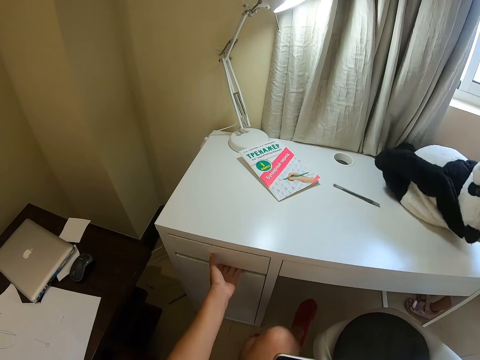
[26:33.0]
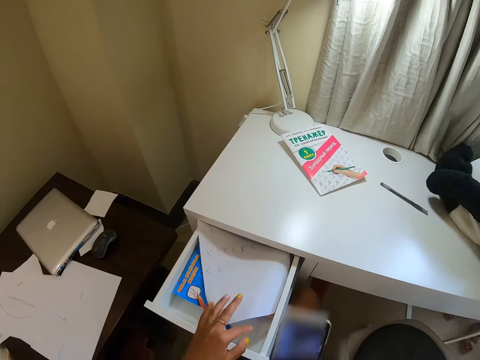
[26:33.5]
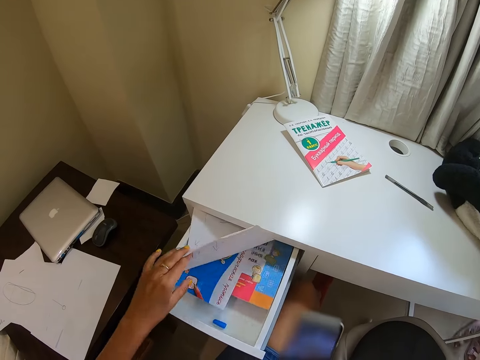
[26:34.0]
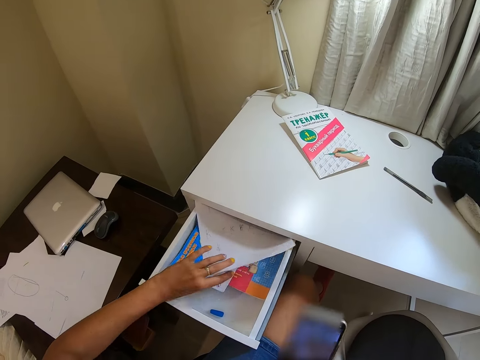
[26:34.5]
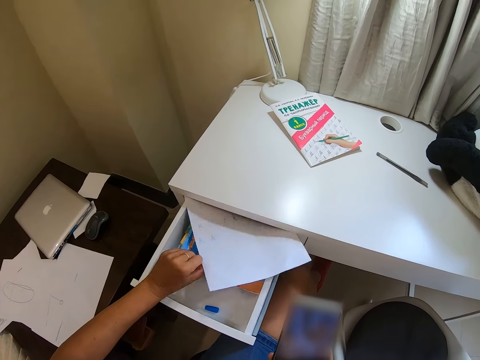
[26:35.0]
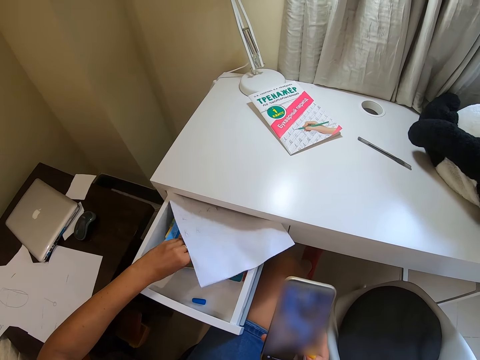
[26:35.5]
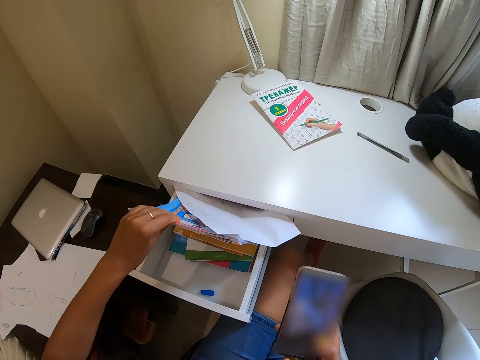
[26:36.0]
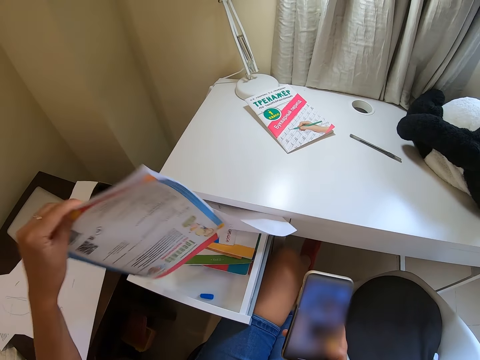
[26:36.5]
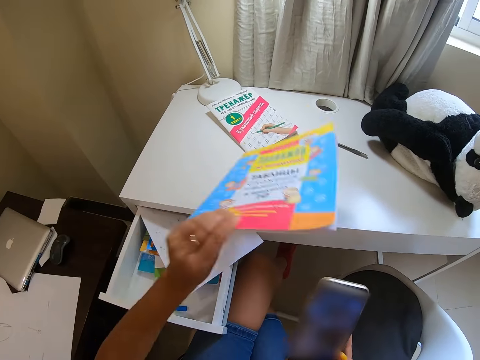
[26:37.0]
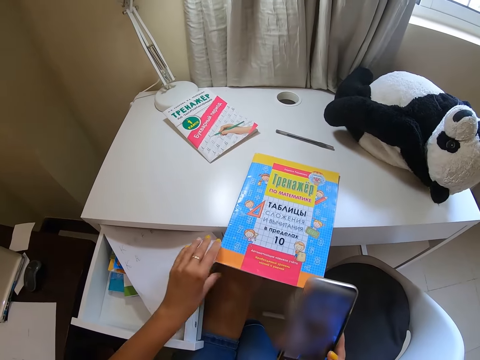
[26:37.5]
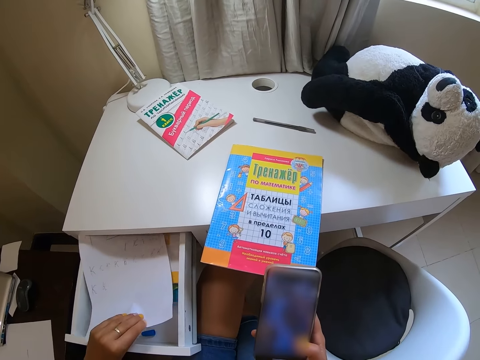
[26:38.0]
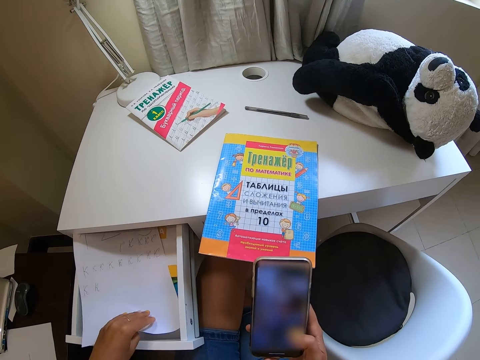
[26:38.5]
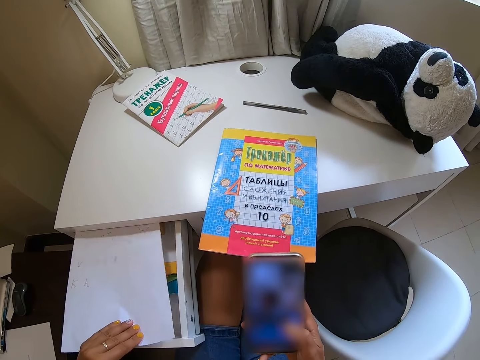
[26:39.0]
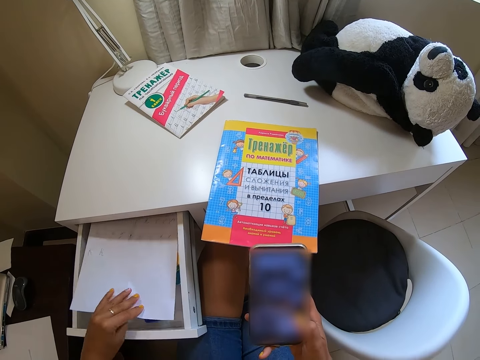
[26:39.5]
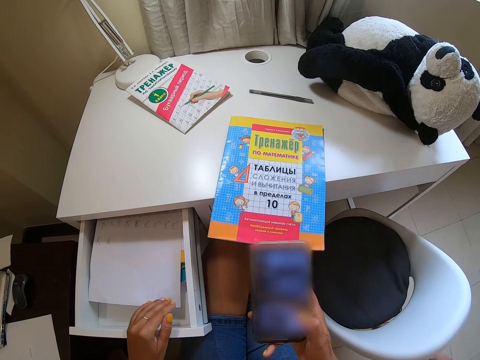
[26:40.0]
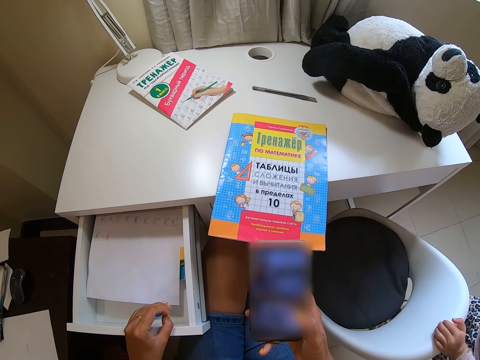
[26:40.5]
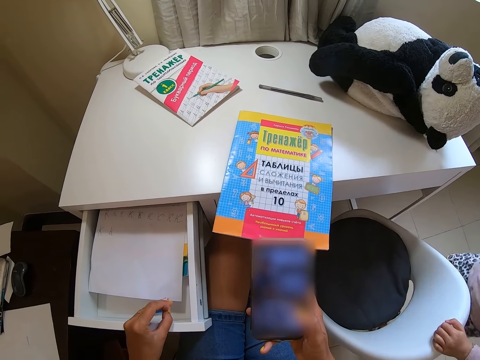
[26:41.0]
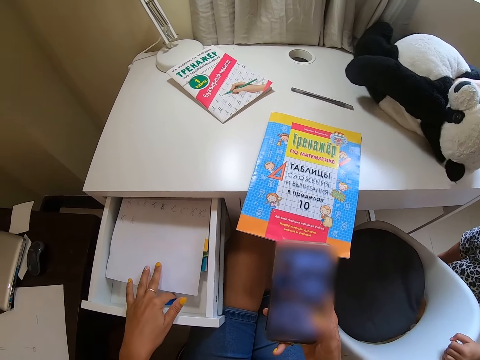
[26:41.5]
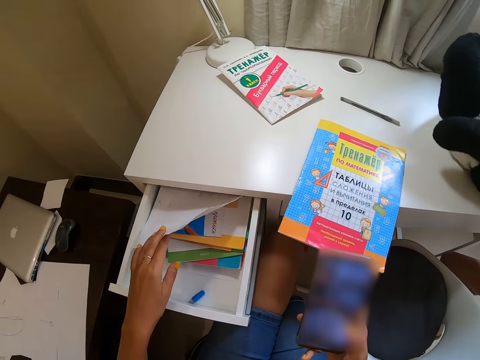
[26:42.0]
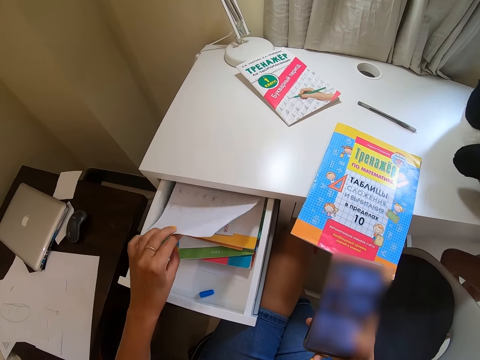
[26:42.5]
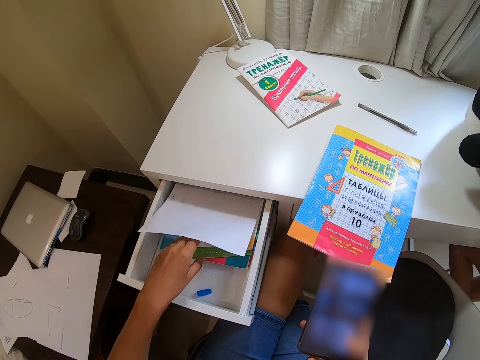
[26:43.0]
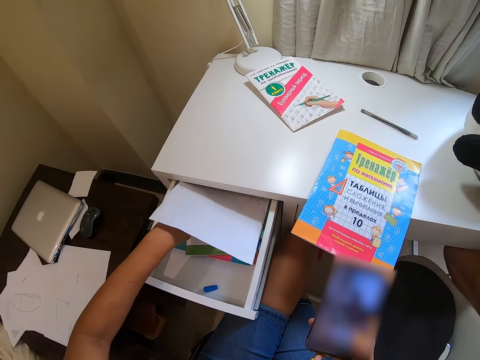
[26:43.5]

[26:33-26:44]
The child drops the teddy bear. The camera wearer opens a drawer. They pick up a paper. They lift a book. They pick up the book. They place the book on a table. They put the book in a drawer. They reposition the paper. The child holds a seat. The child holds the teddy bear. The child picks up the teddy bear from the table. The camera wearer lifts the paper.

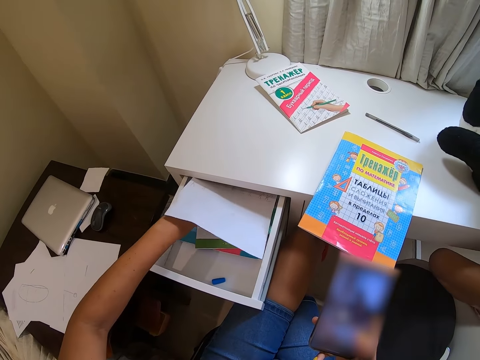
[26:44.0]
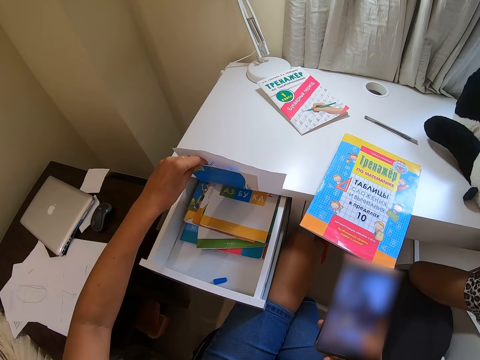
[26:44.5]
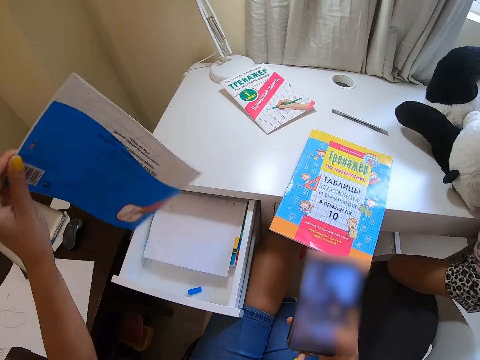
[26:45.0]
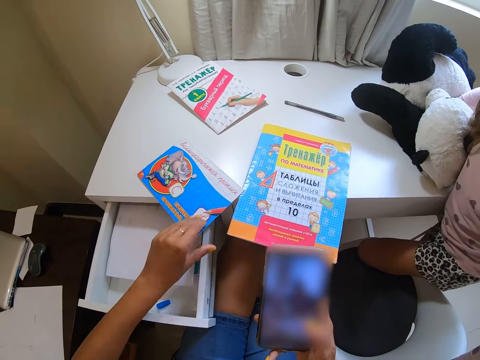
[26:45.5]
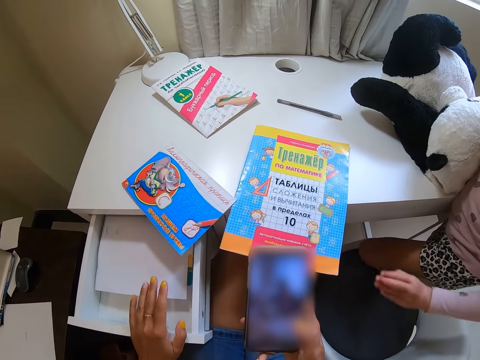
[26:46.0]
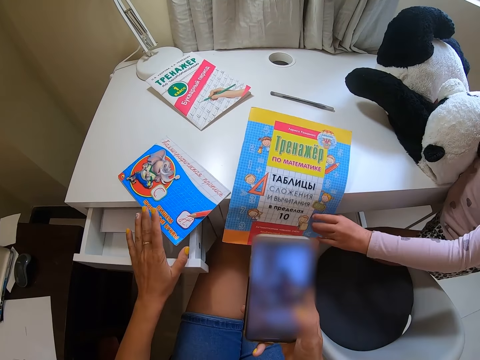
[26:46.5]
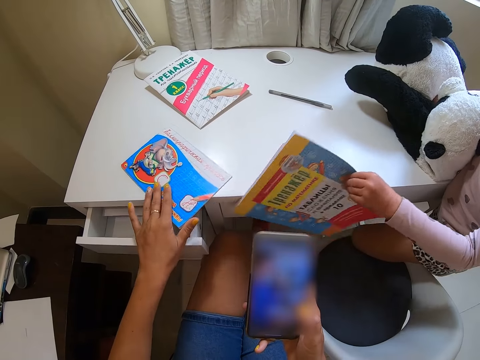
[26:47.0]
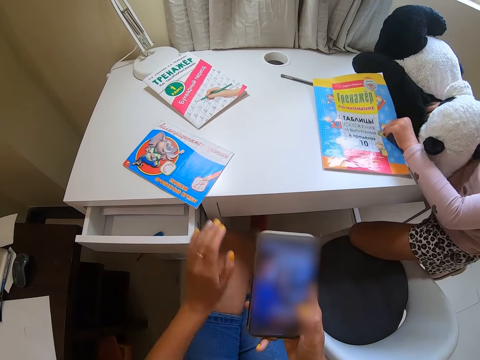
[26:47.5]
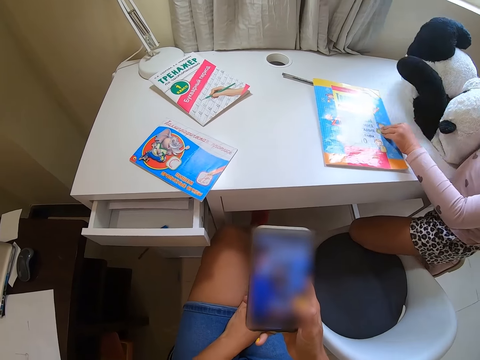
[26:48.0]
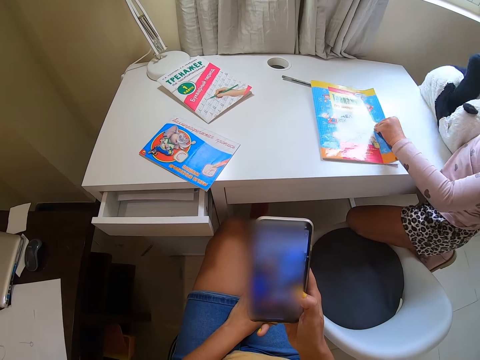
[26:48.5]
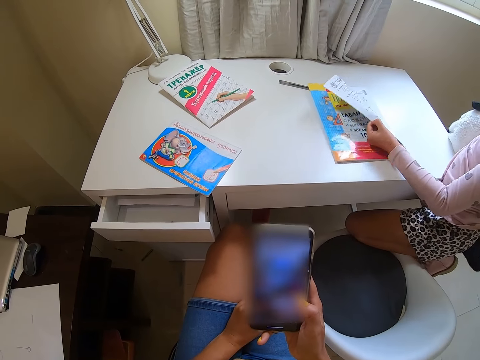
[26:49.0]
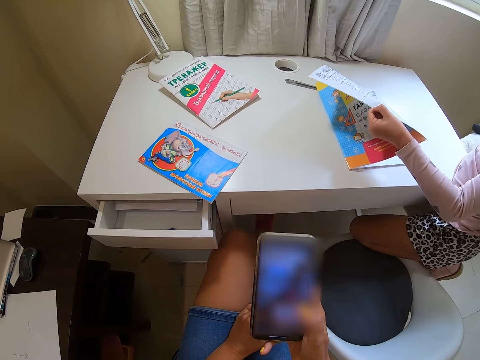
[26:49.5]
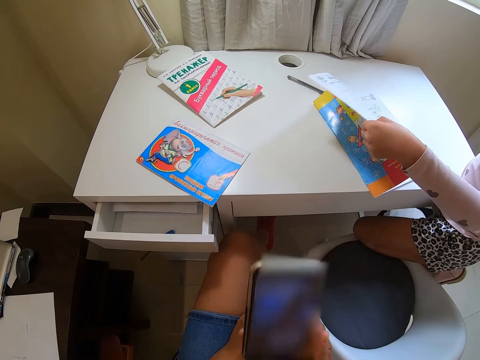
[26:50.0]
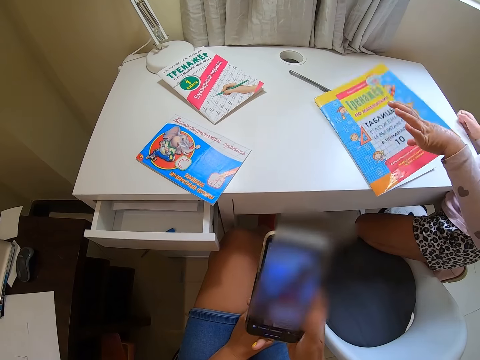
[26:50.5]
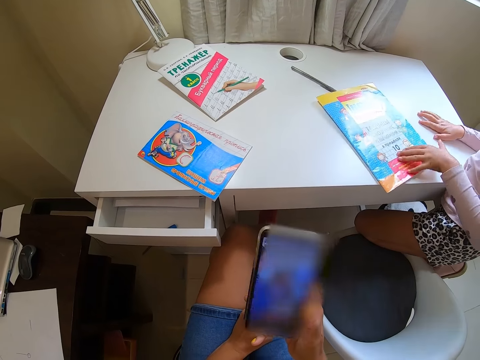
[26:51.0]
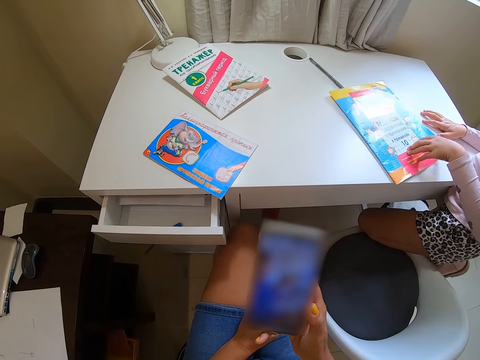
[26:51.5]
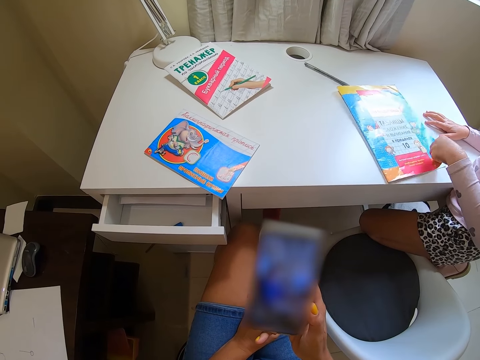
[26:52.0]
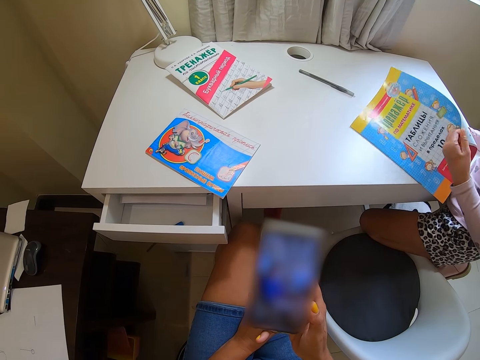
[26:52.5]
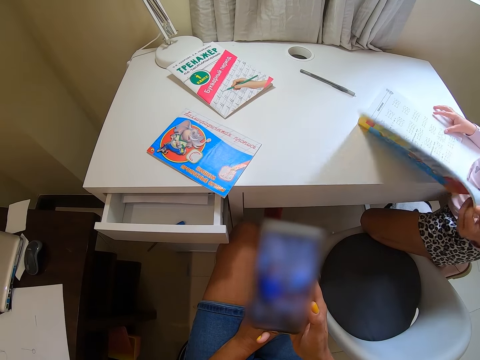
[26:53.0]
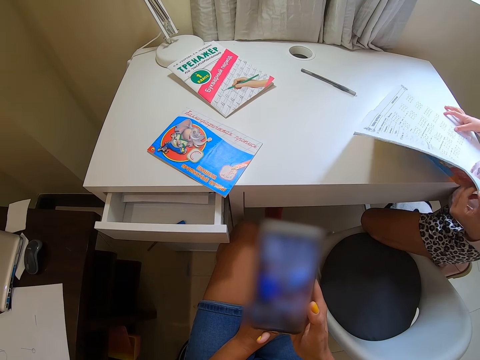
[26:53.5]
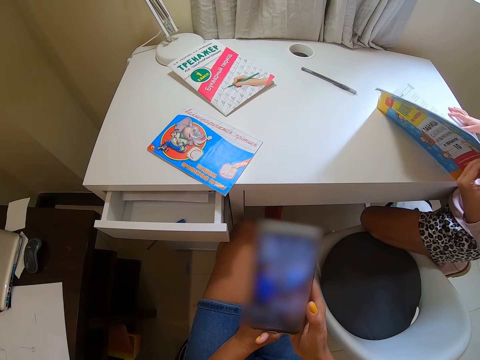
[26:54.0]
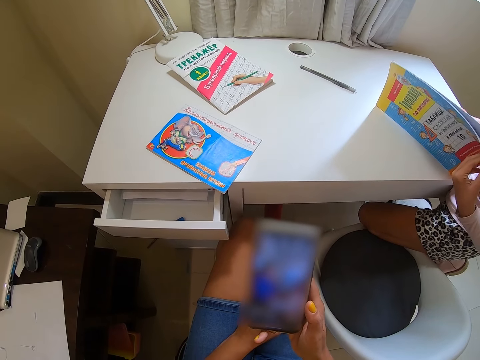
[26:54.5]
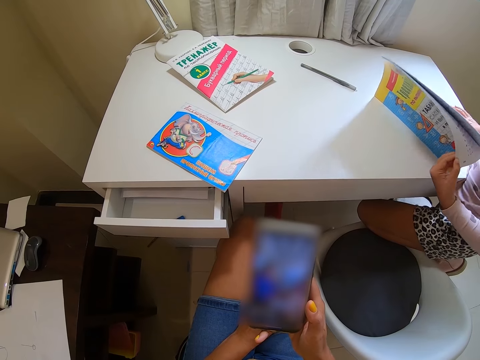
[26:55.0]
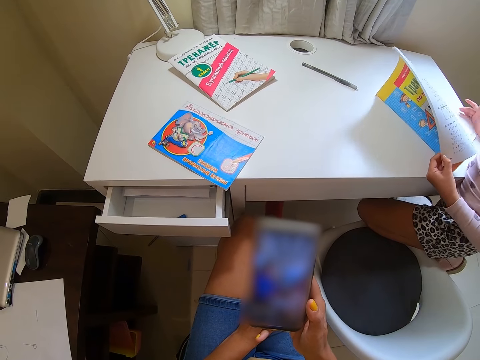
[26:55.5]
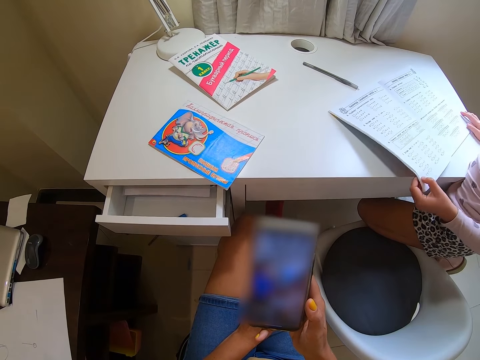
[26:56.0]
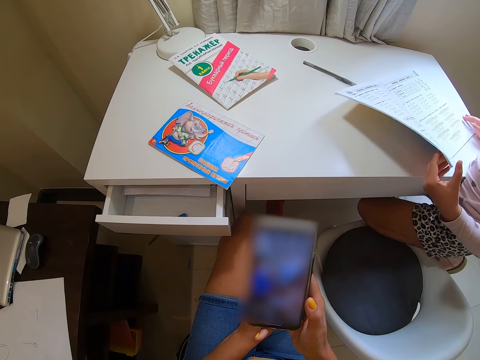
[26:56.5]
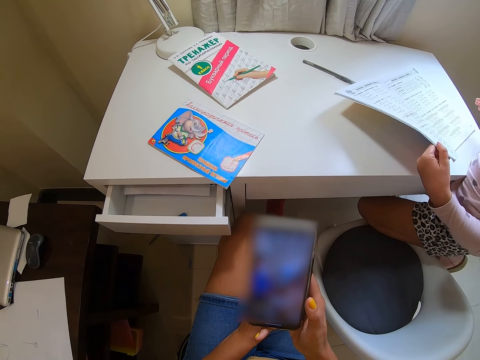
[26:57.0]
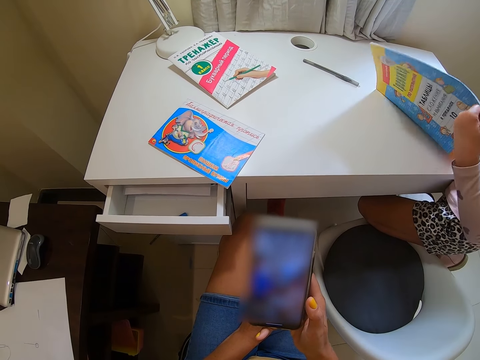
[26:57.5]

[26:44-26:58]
The camera wearer picks up the book from the drawer. A child places the leg on a chair. The child kneels on the seat. The camera wearer places the book on a table. She pushes the drawer. The child holds the book. The camera wearer moves the book. The child picks up the book. The camera wearer touches her thigh. The child opens the book and drops the teddy bear on the floor. The camera wearer lifts the phone. The child rests a hand on the table, opens the book, flips the book page.

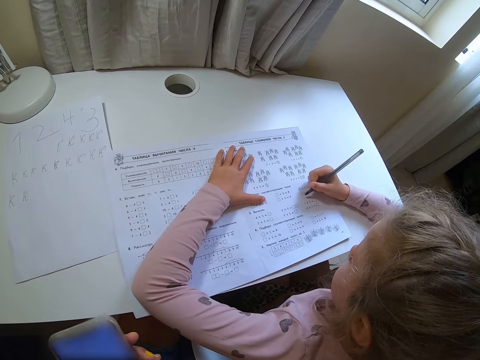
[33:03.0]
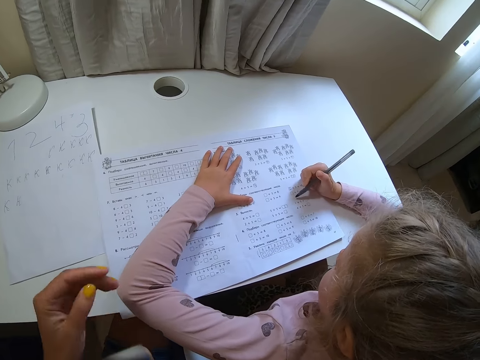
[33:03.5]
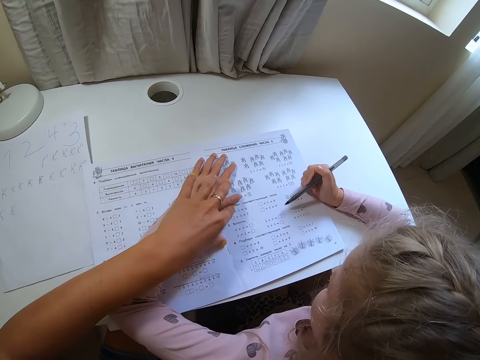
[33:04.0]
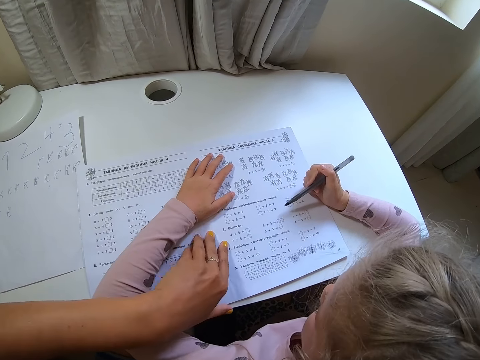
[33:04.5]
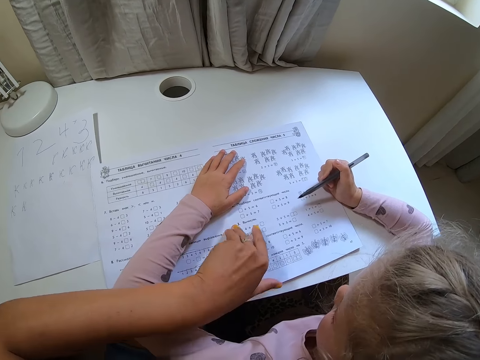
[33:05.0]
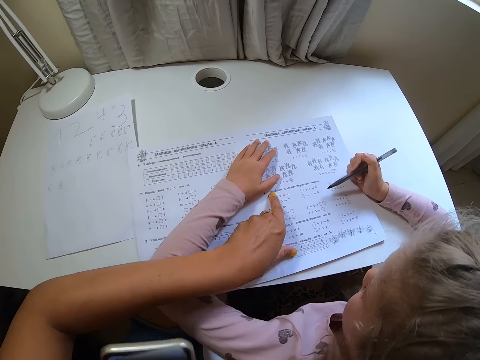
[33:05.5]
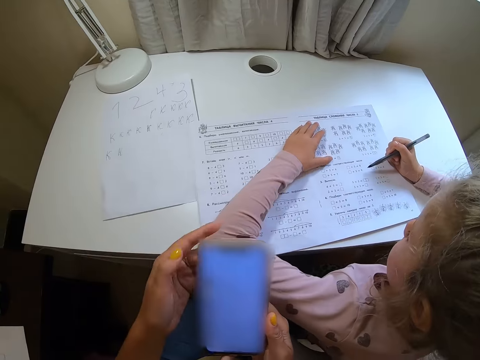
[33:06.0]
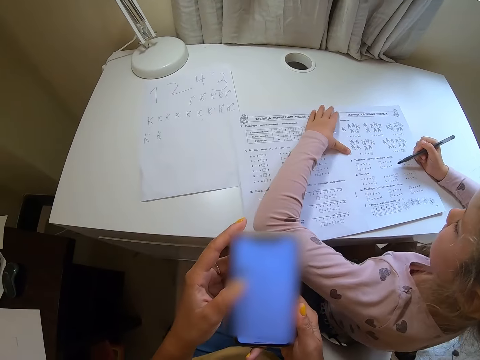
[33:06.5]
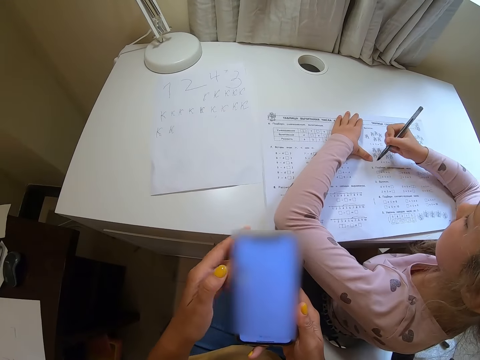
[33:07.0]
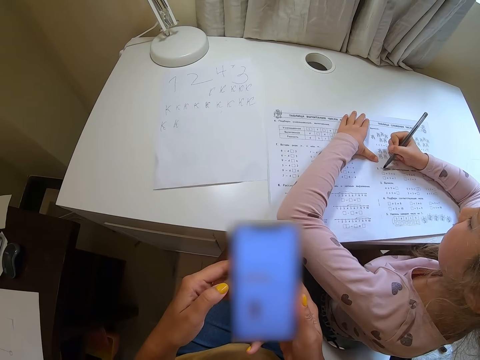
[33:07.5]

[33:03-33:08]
The camera wearer holds a child's hand. They touch a book. They point at the book with a finger. They operate a phone. The child moves a hand along the book.
